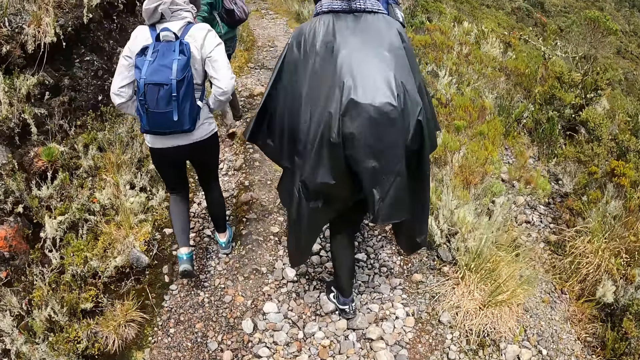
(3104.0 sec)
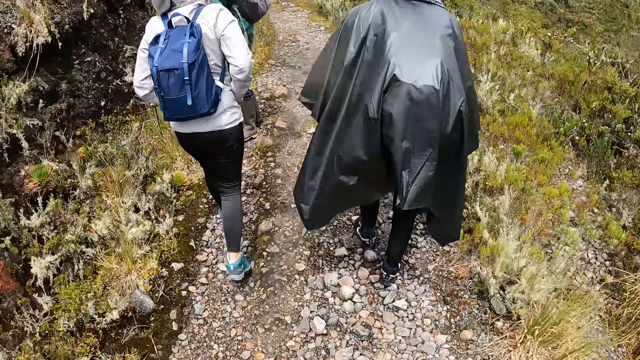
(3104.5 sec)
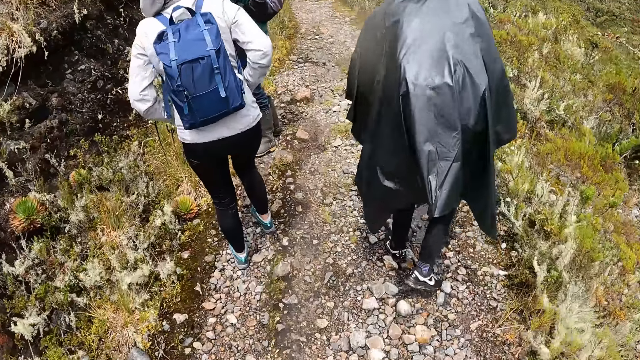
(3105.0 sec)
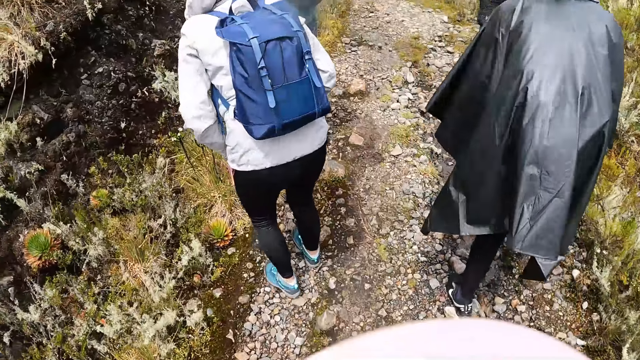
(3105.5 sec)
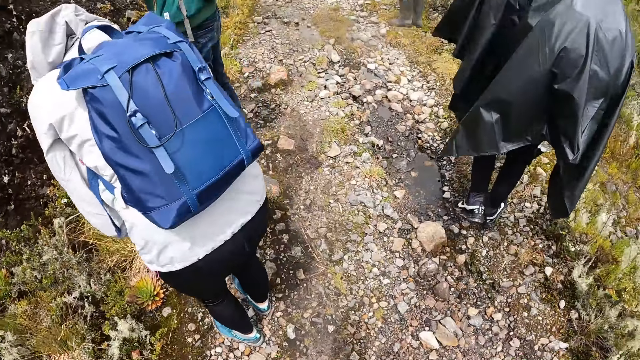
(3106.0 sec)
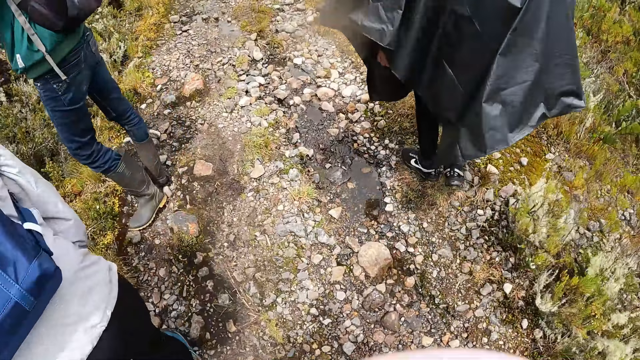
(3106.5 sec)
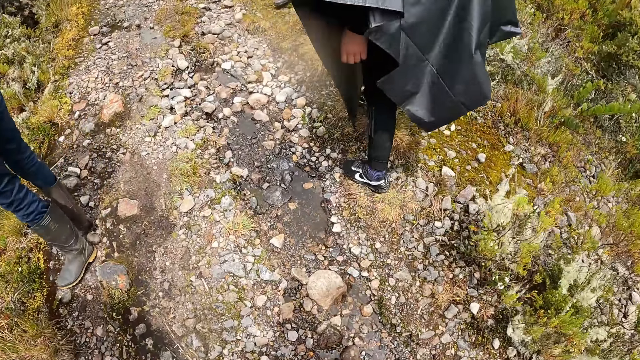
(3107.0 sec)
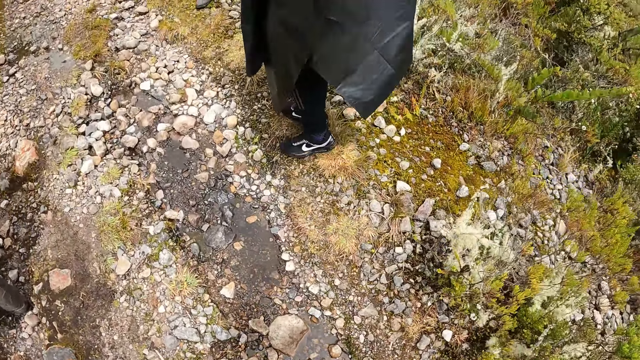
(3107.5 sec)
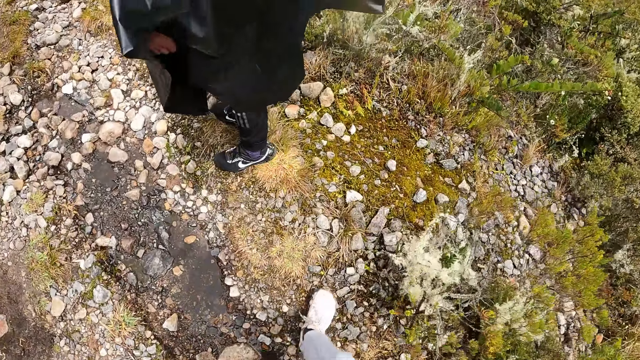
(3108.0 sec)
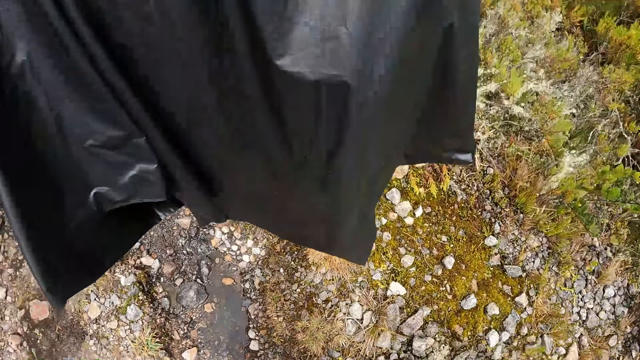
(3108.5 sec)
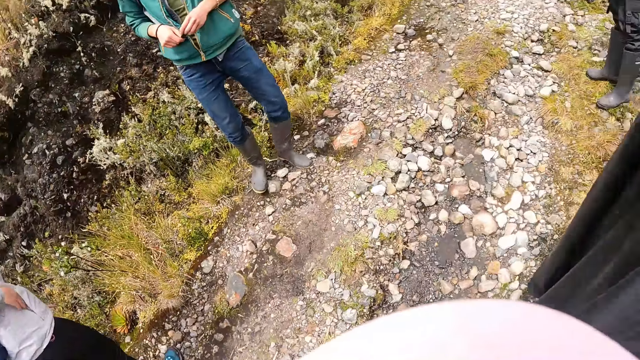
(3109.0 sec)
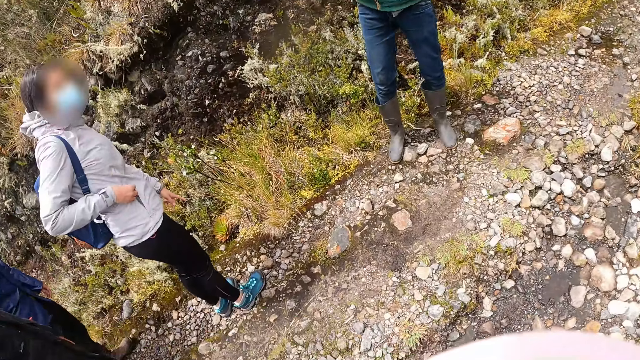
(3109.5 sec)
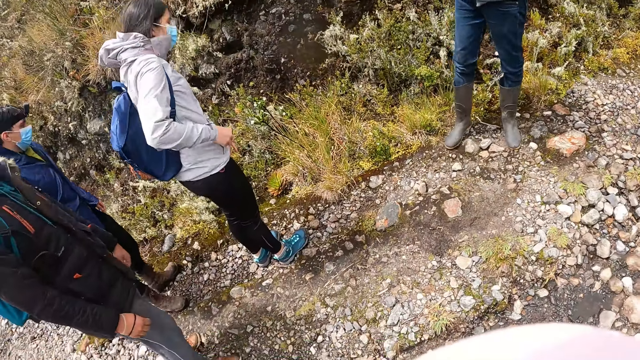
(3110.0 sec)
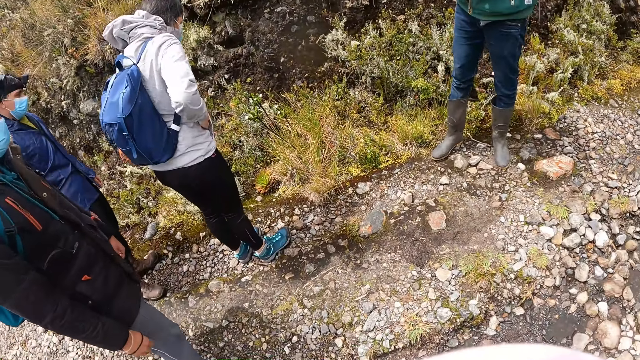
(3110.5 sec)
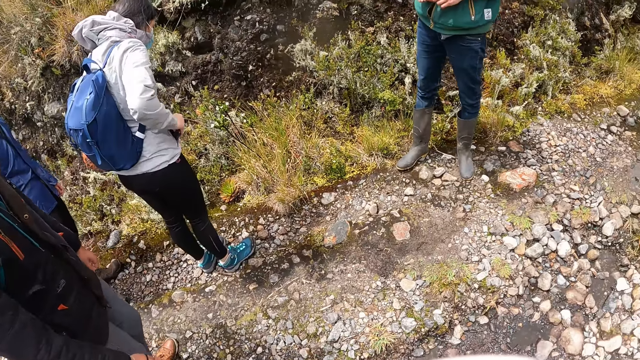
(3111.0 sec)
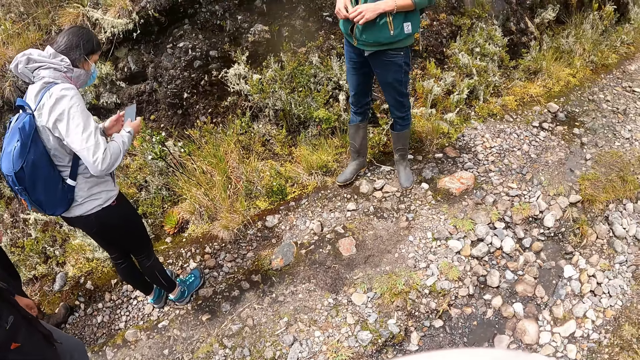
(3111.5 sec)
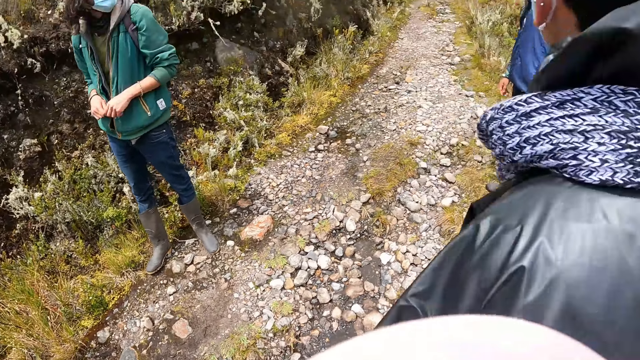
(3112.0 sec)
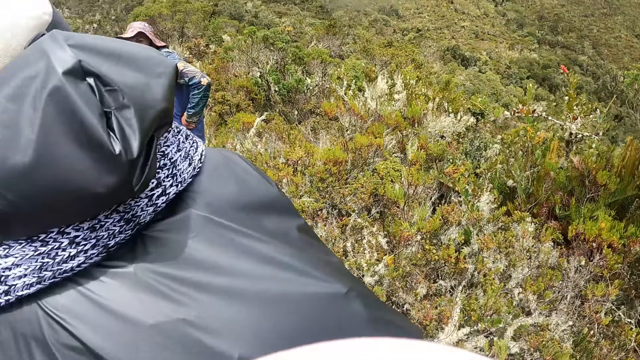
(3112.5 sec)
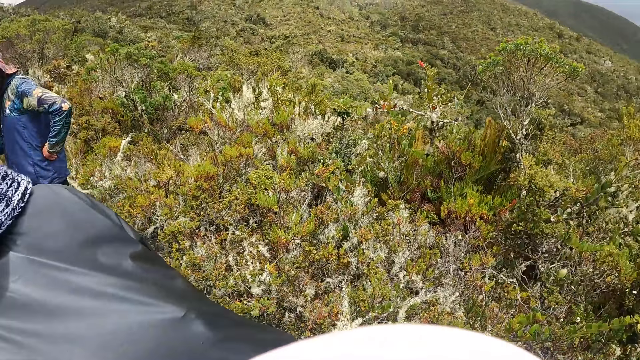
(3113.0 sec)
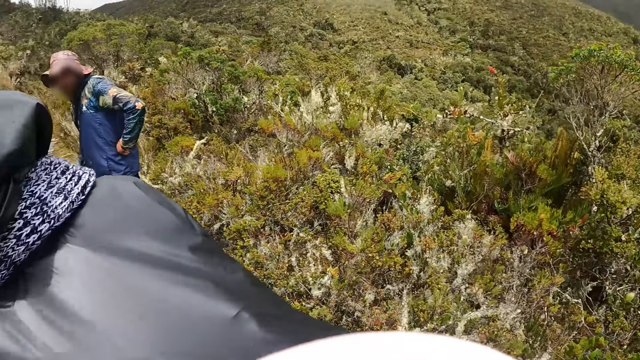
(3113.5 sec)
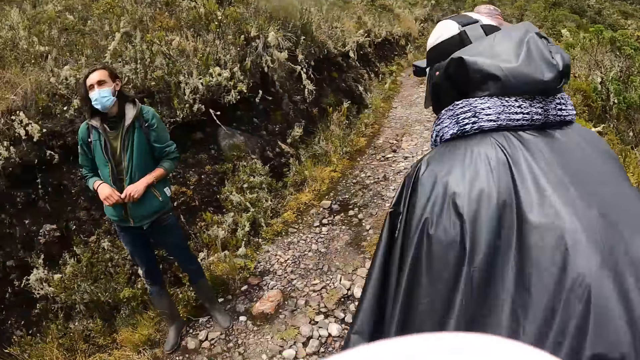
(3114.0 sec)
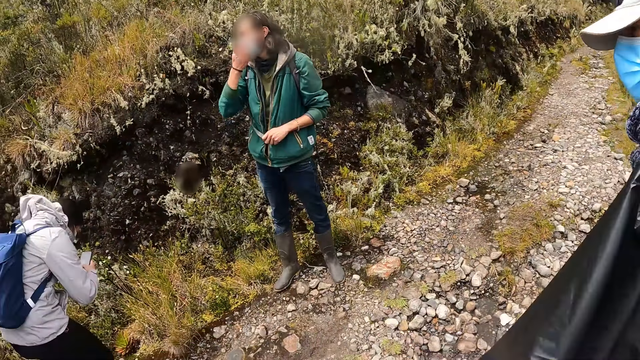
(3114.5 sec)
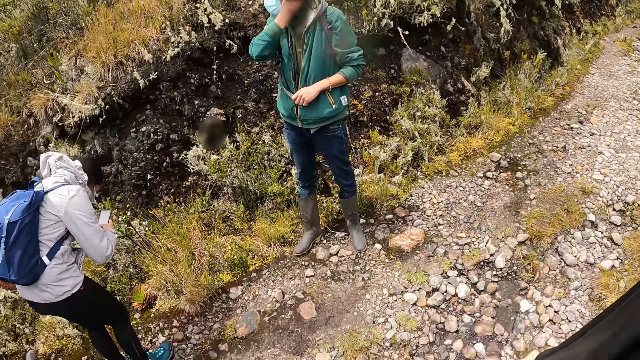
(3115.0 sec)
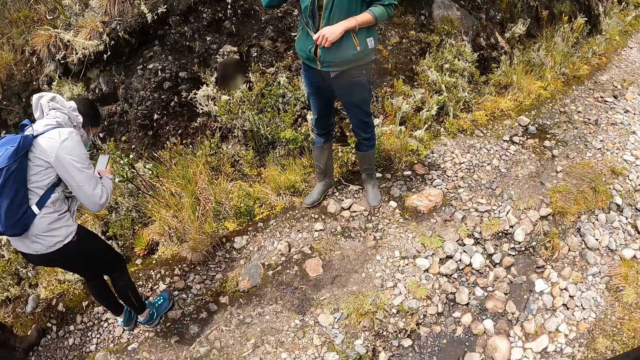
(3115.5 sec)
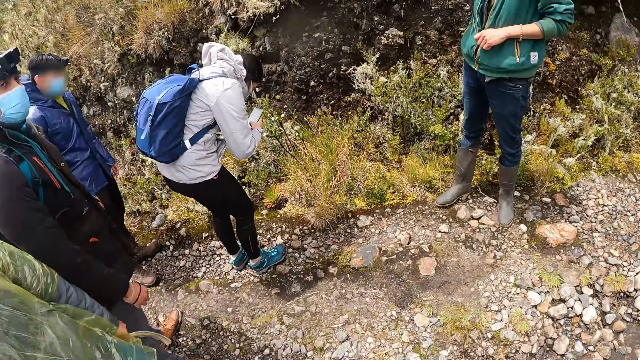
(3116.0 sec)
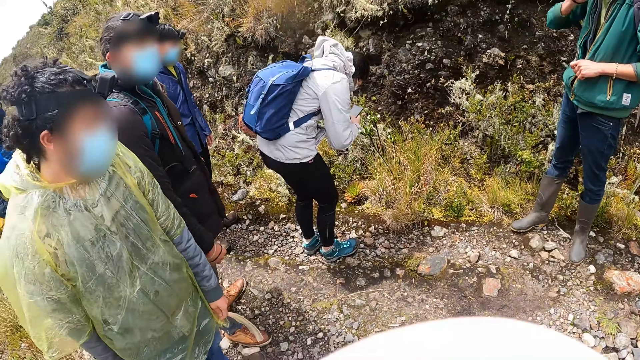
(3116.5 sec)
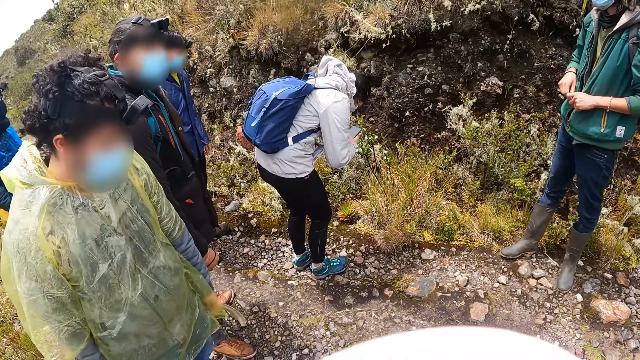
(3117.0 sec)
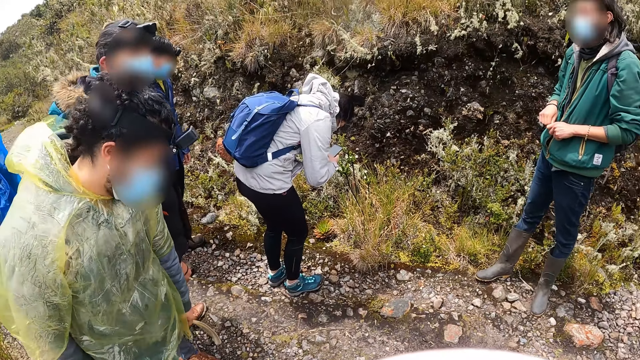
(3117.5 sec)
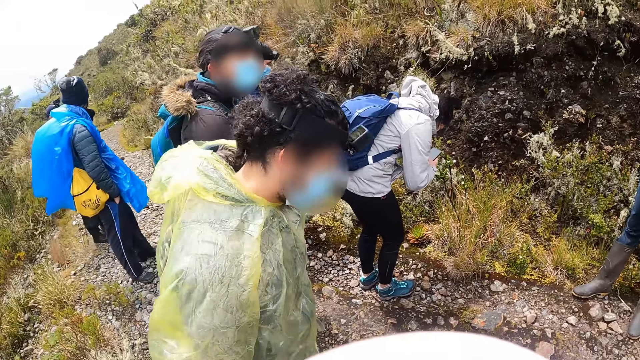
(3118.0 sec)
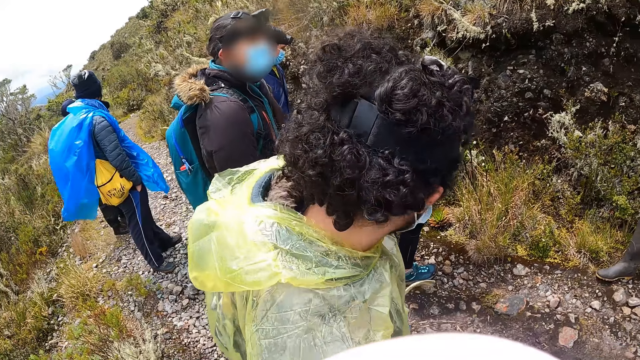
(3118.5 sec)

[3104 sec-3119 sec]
The camera wearer walks past a woman. They stand on the field. They interact with a group of people. The woman removes a phone from her jacket with her right hand. The woman operates the phone with both hands.

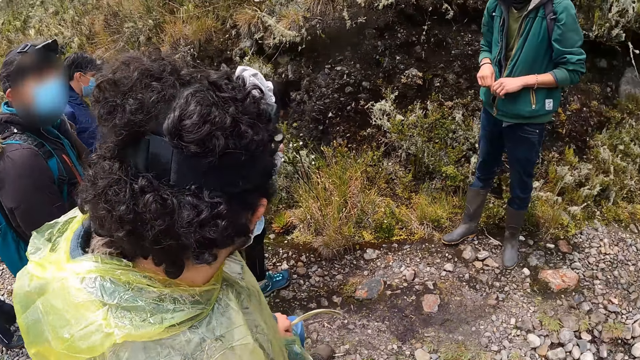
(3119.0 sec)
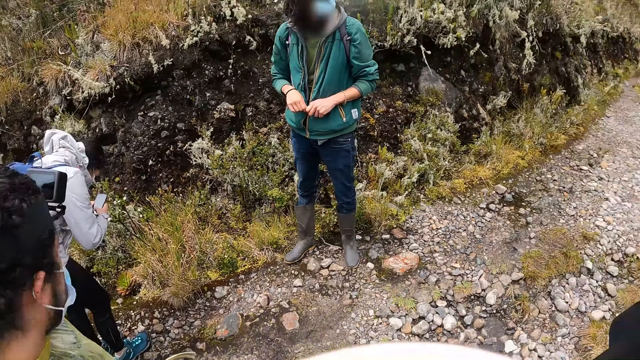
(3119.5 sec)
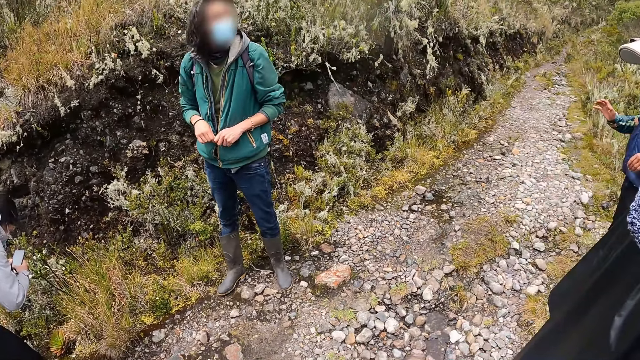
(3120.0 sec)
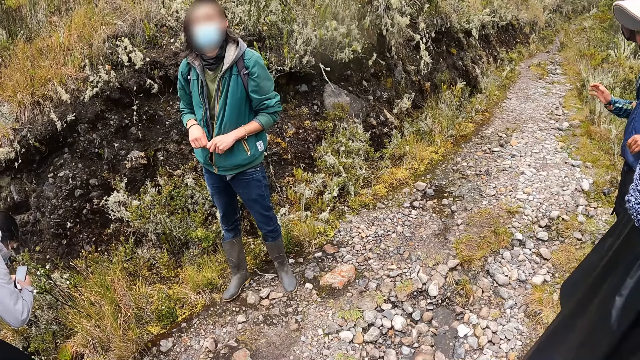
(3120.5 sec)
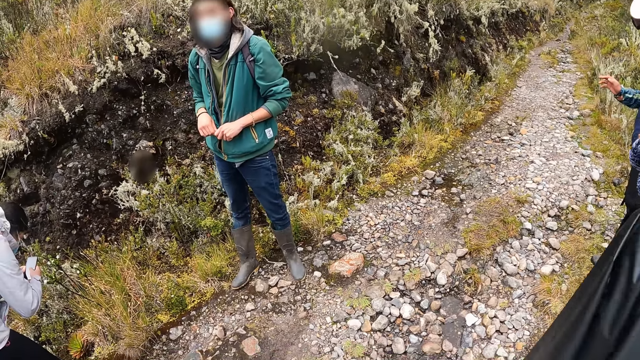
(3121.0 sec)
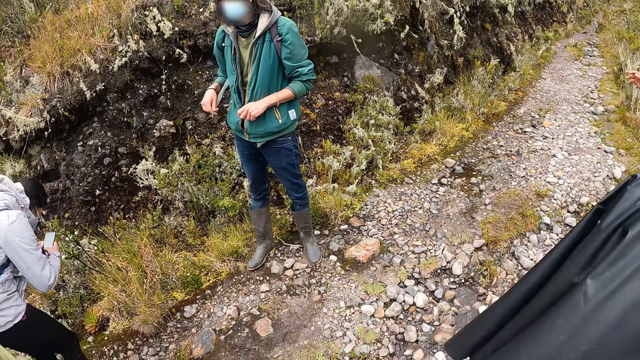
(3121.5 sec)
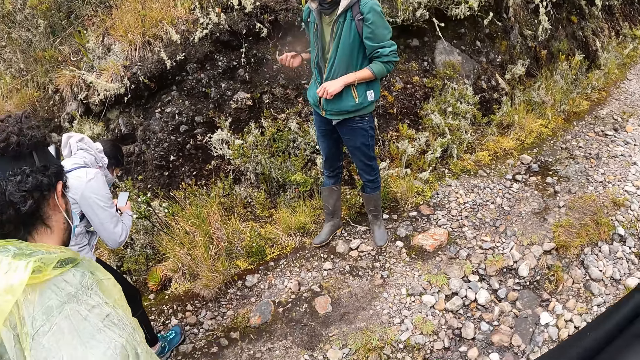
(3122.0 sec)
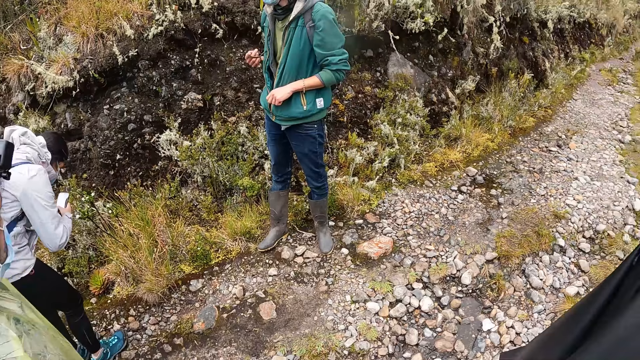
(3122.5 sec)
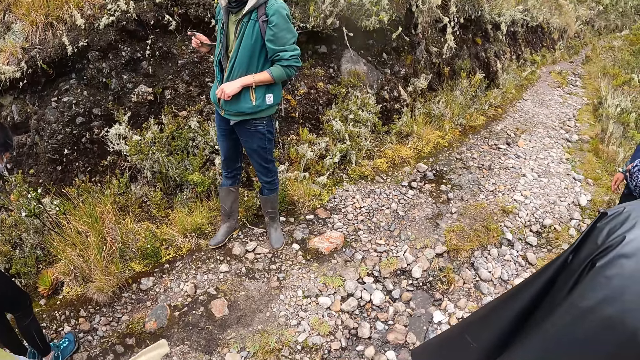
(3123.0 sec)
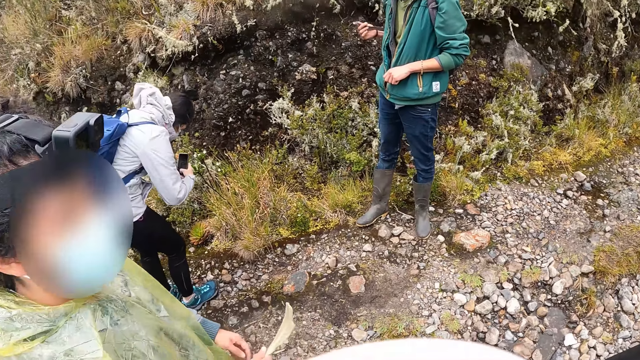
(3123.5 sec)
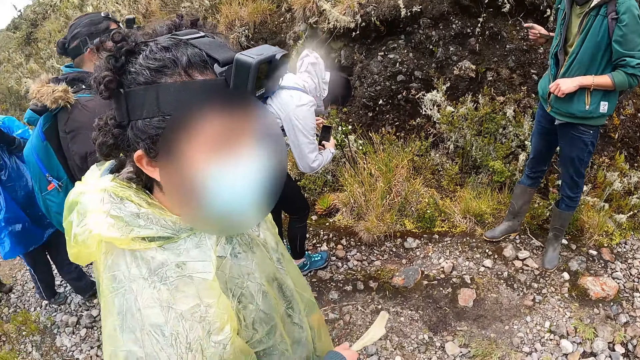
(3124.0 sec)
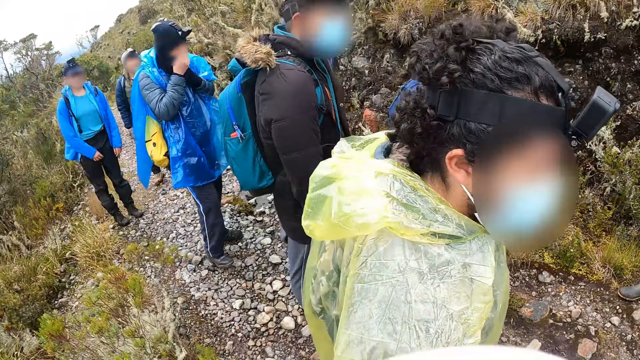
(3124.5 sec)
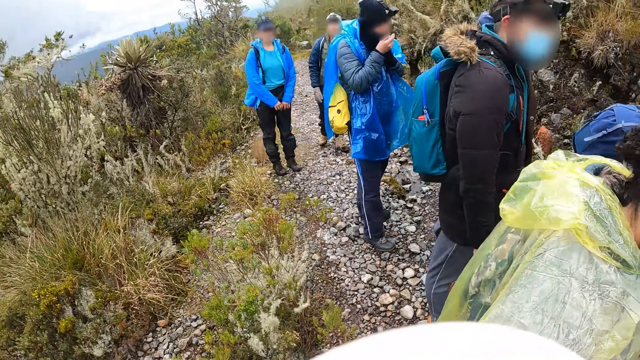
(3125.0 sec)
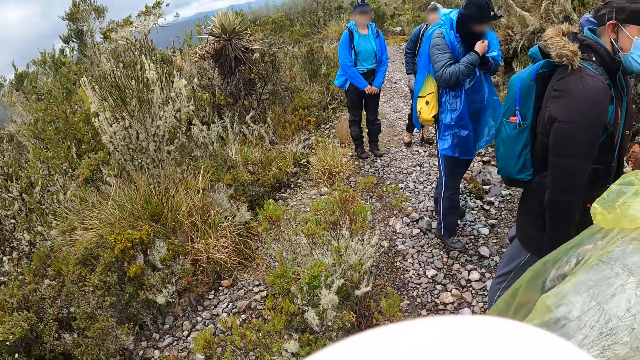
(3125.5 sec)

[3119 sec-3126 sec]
A man swings a backpack strap in his right hand. A person converses with the woman.
